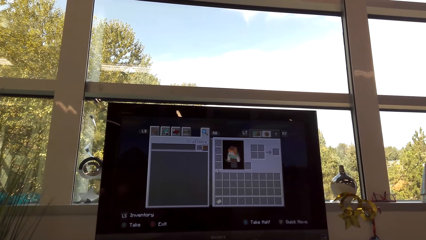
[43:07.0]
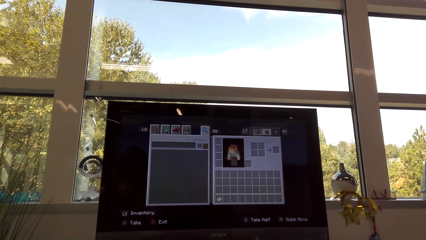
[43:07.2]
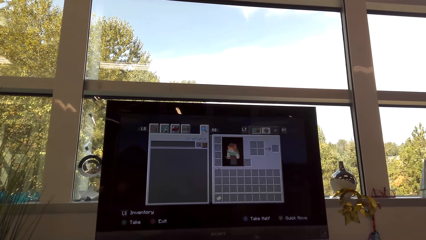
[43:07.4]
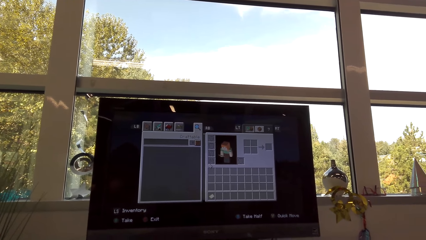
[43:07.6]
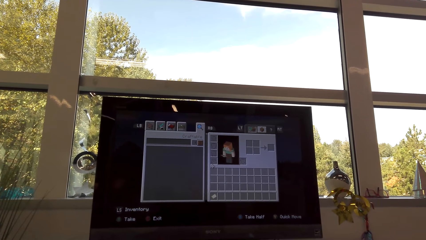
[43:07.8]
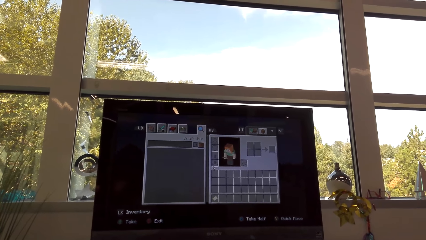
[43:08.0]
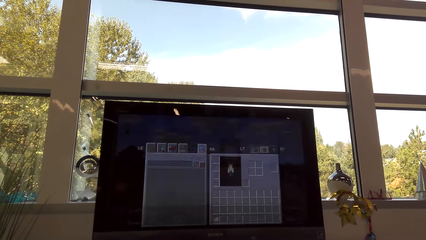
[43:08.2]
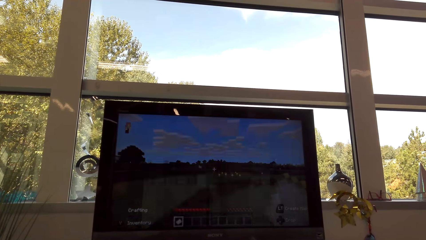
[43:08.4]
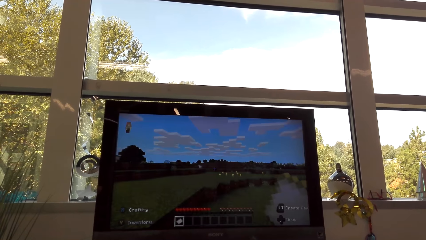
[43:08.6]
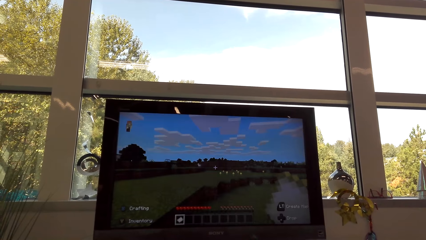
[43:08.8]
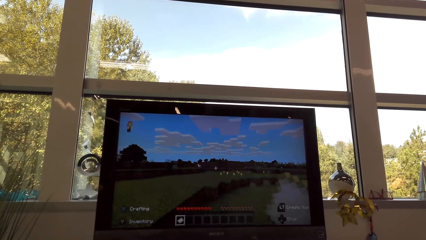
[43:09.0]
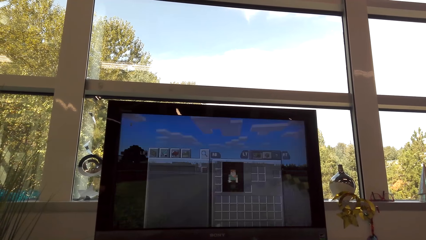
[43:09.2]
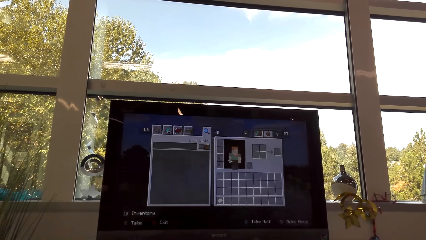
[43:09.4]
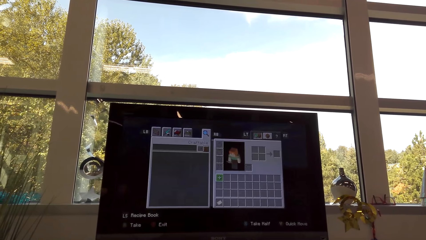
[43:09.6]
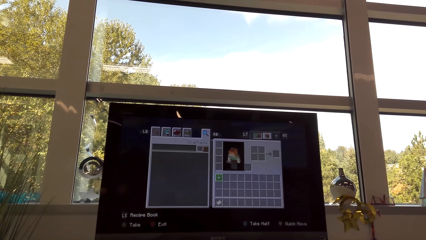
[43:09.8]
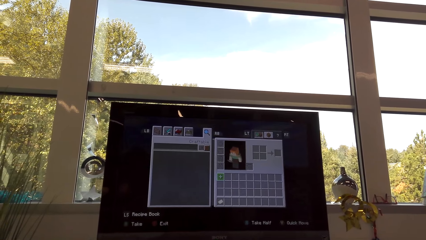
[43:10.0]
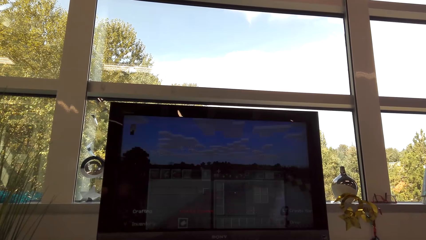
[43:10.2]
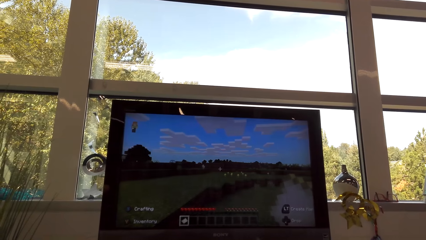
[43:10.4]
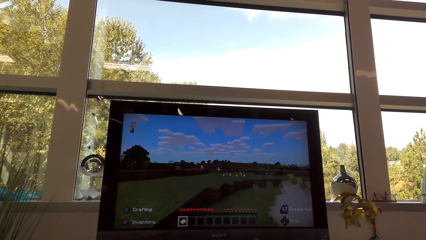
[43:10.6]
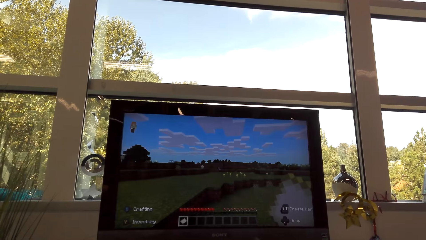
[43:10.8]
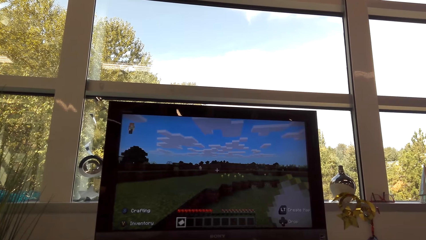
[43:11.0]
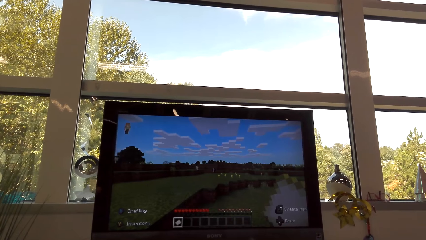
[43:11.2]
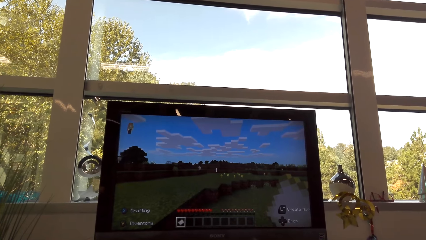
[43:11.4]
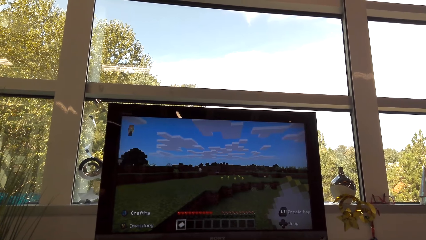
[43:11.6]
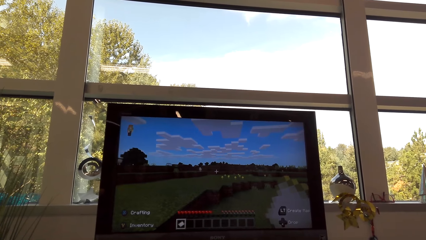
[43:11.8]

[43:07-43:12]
The camera wearer is pressing the pad buttons.

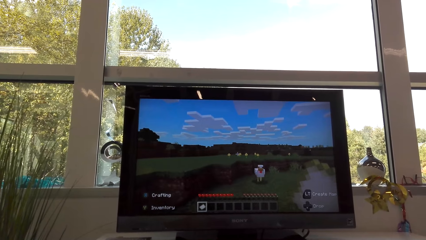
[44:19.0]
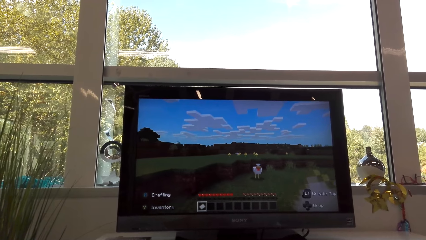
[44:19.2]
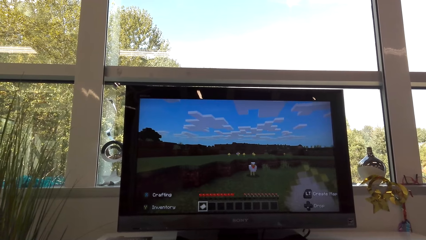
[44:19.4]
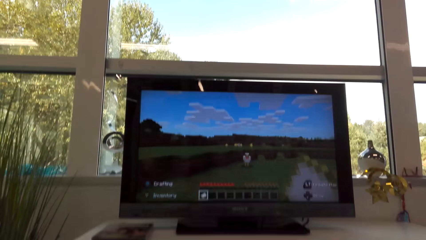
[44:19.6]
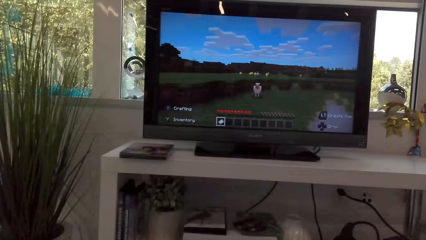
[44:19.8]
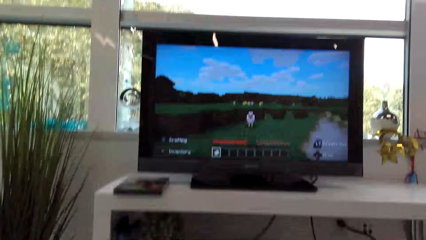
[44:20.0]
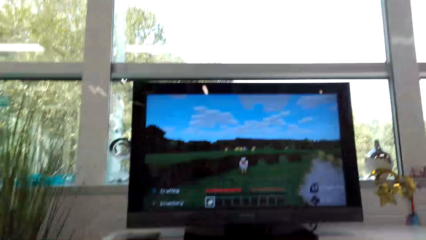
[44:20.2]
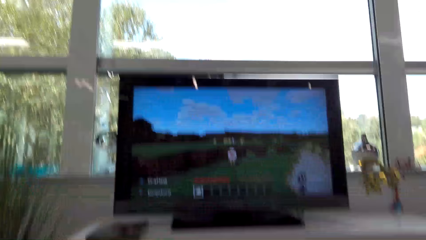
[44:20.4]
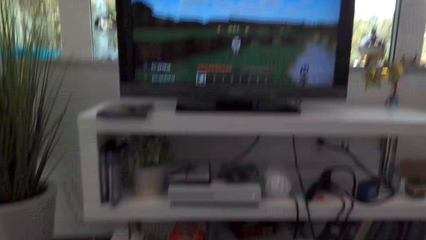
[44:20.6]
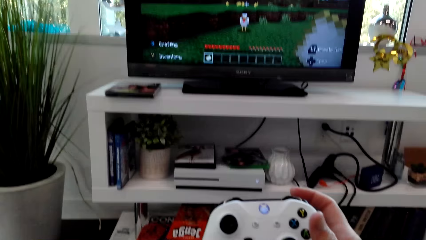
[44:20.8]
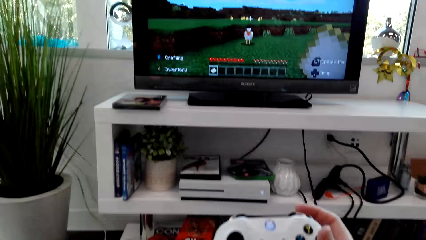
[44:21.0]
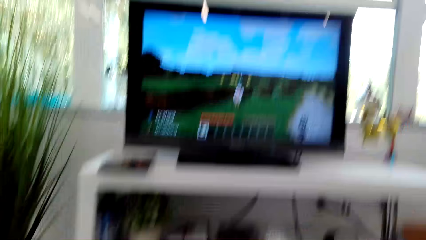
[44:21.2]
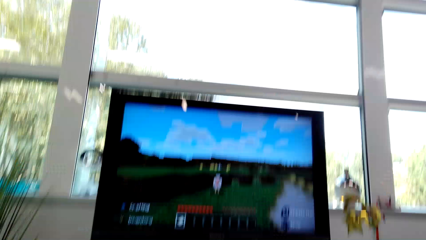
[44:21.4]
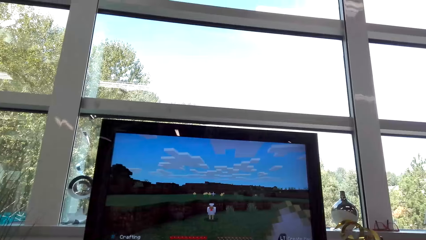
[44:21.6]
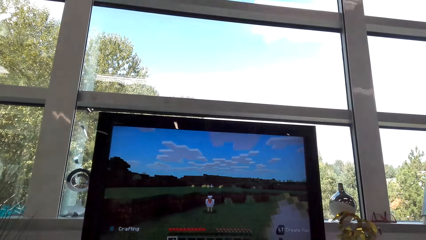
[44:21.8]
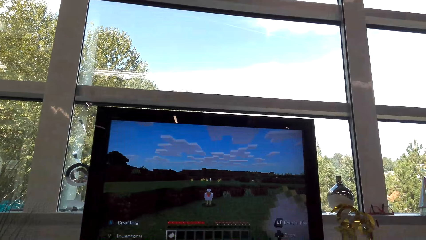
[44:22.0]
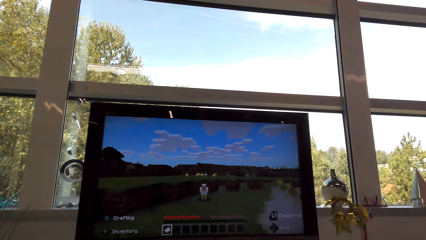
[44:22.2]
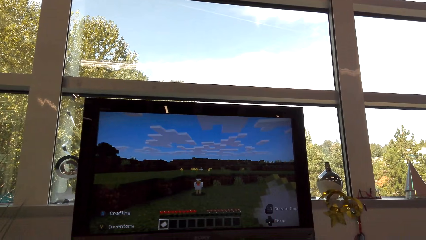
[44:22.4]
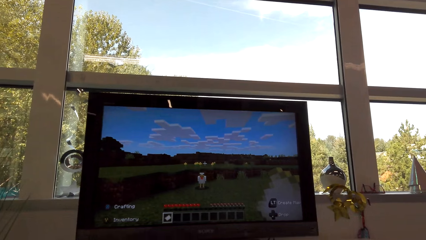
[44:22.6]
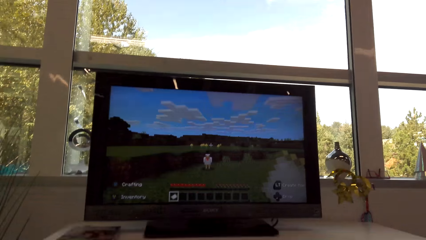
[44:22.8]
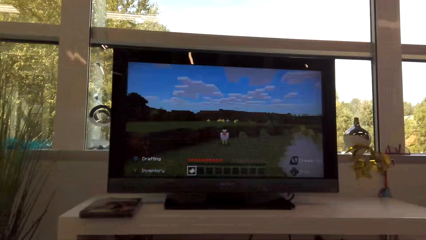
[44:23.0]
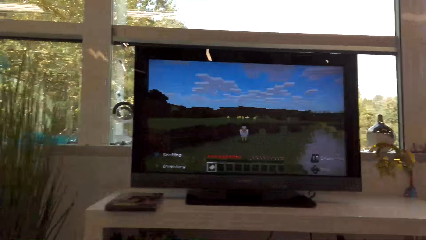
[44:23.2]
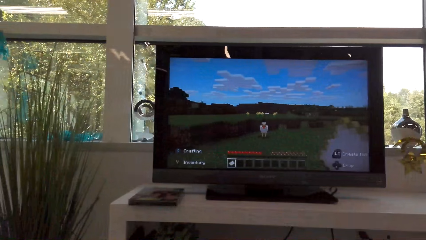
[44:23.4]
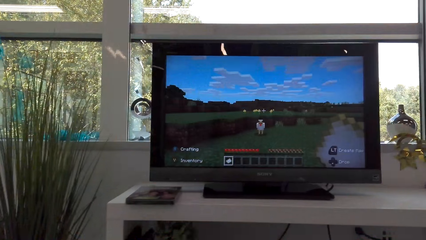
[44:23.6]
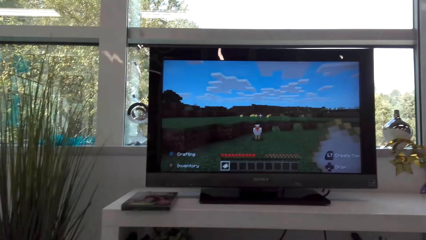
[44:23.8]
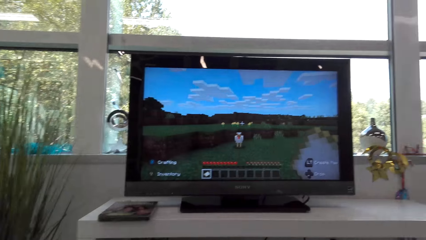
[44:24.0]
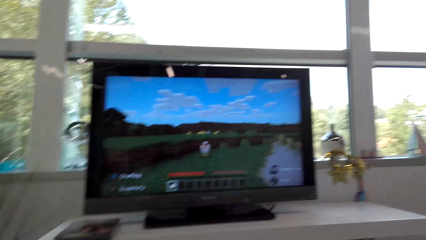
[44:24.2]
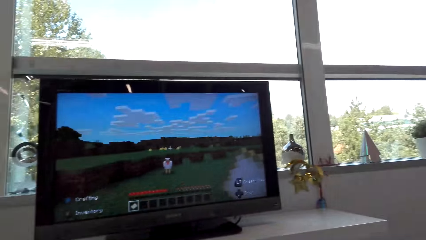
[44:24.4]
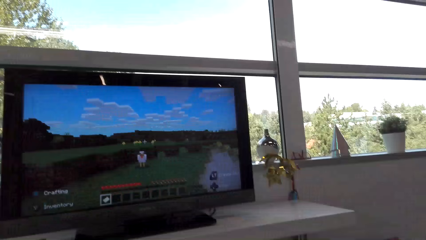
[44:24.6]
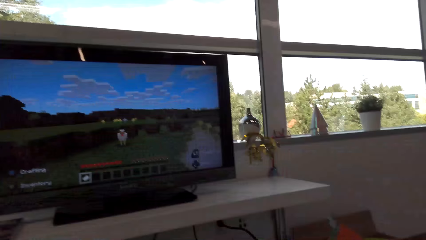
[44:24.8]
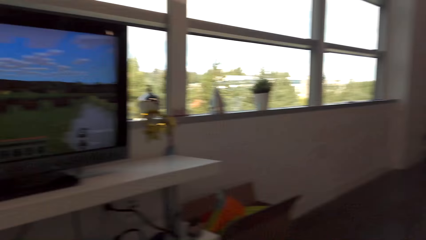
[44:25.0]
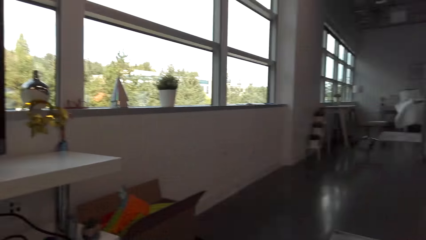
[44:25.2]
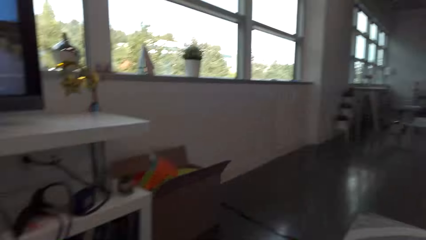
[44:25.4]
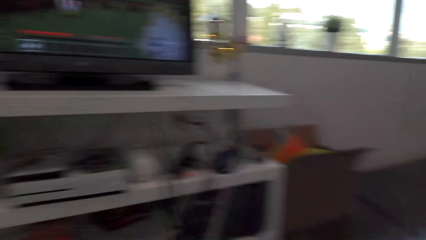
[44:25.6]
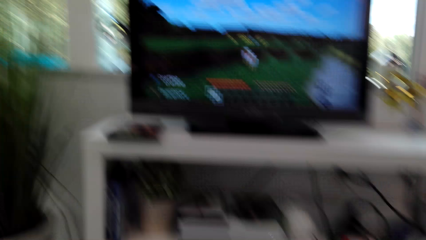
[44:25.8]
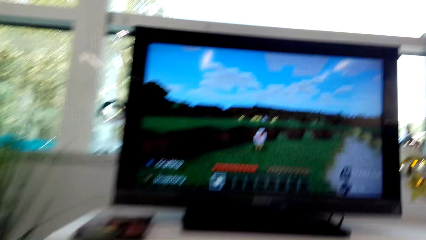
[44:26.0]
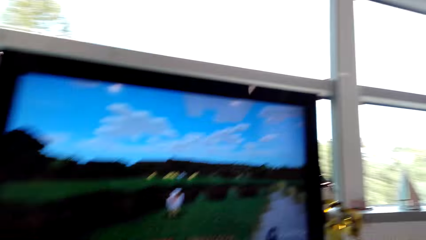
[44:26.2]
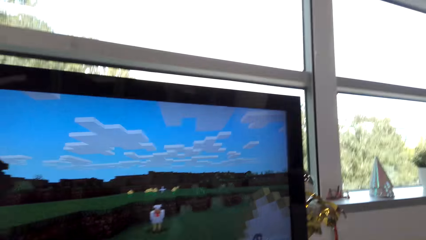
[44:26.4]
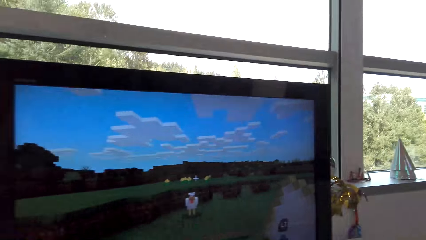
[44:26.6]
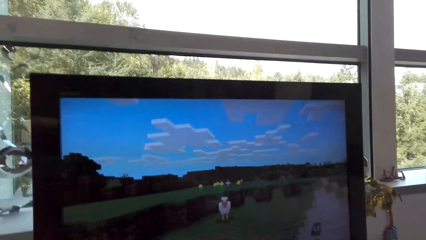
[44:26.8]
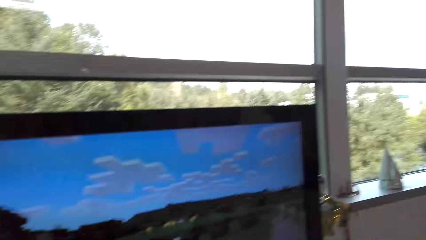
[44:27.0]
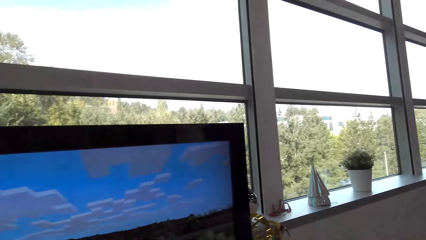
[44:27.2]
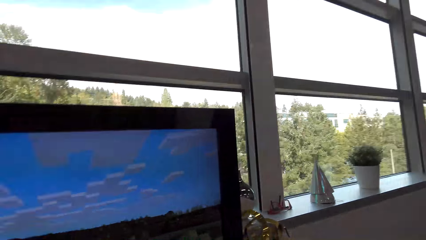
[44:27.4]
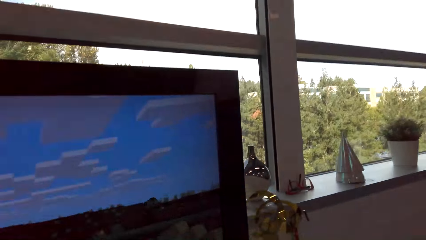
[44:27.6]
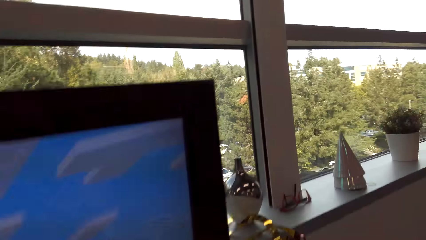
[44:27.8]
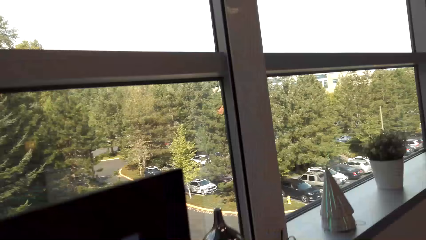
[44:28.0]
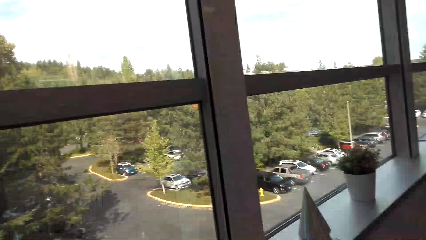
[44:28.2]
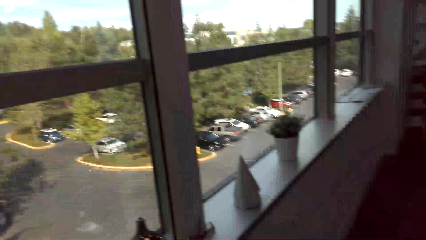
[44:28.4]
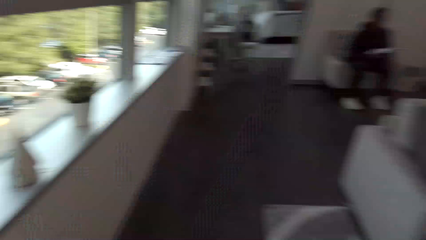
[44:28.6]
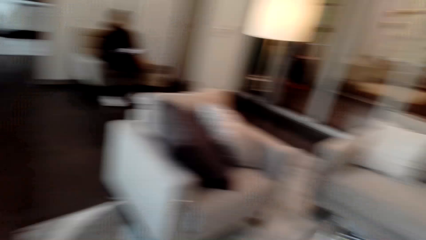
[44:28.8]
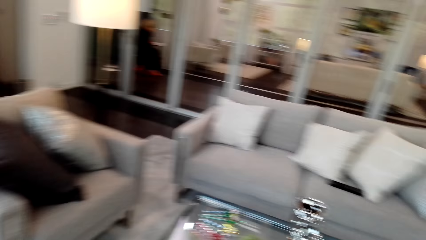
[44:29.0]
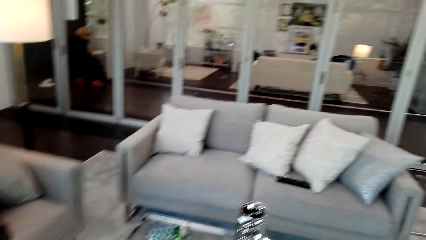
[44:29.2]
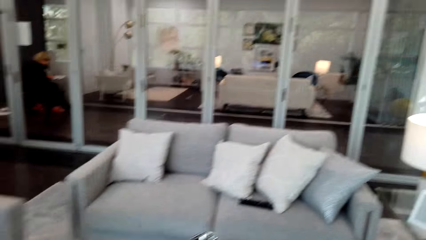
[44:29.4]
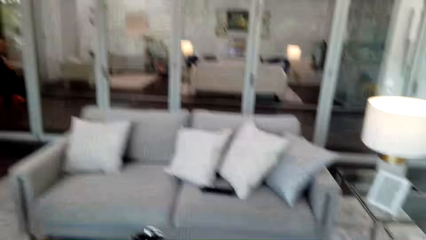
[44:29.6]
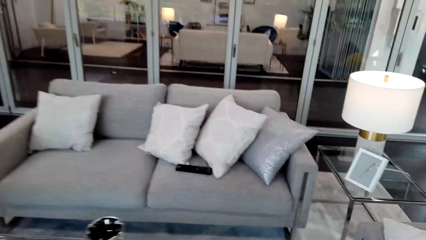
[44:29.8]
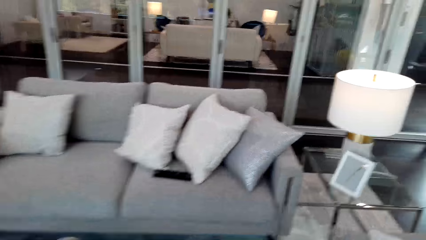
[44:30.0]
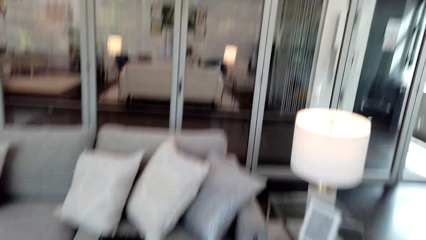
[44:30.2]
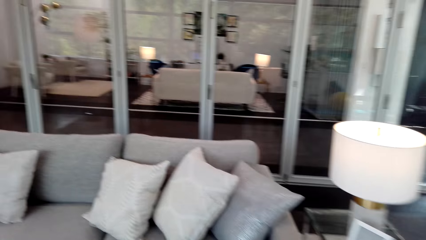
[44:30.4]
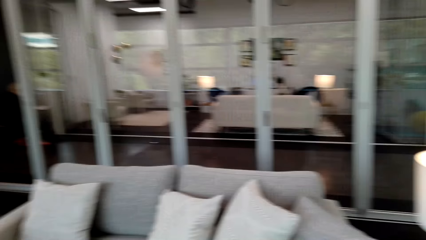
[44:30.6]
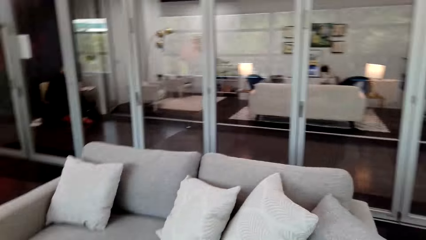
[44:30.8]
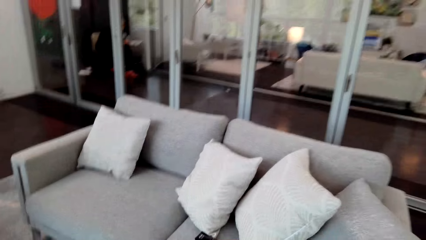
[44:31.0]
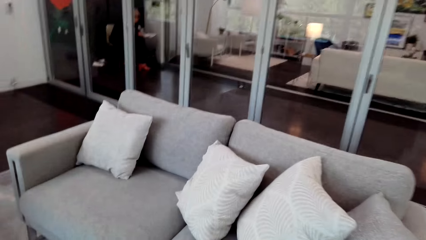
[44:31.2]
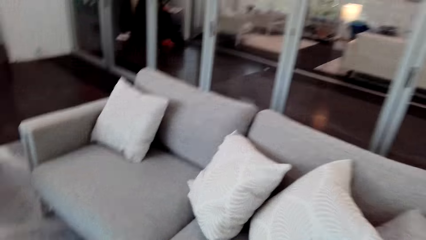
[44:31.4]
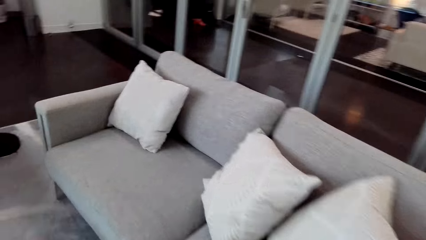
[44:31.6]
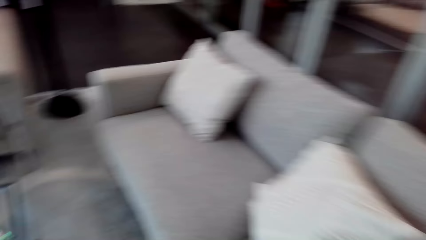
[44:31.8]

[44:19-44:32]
The camera wearer holds a game controller. They are playing a video game. They look aside. They stand up. A person sits on the chair. The camera wearer walks towards the seat.
